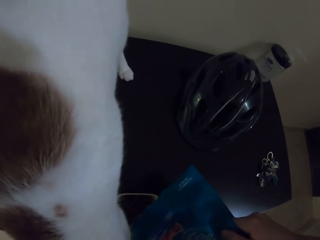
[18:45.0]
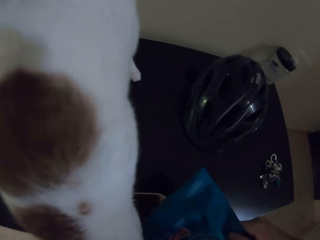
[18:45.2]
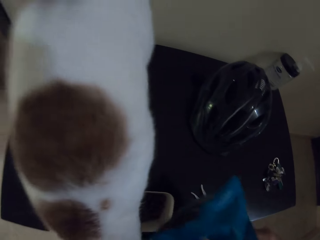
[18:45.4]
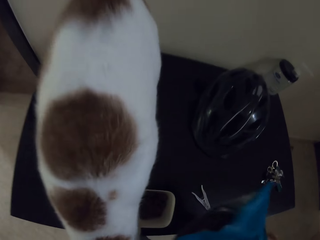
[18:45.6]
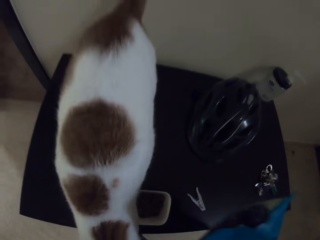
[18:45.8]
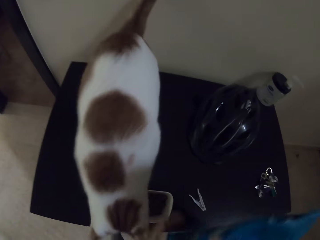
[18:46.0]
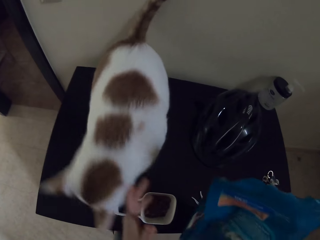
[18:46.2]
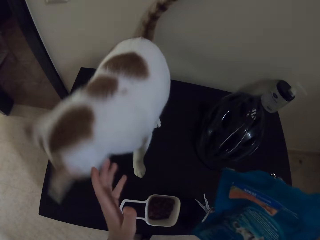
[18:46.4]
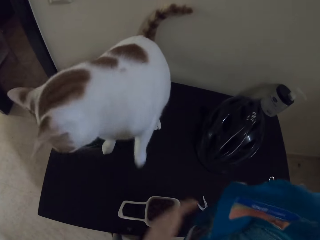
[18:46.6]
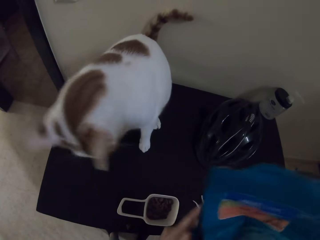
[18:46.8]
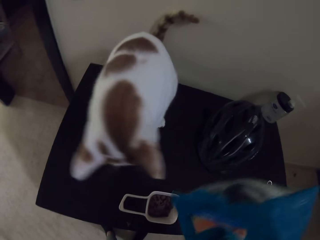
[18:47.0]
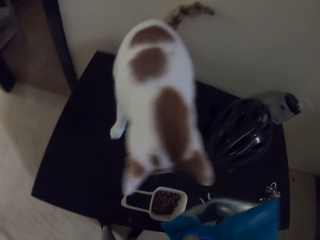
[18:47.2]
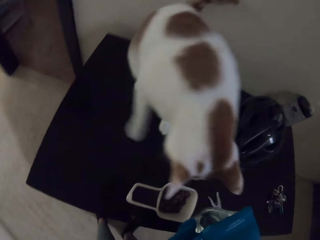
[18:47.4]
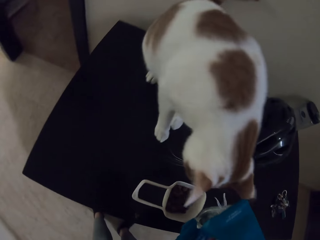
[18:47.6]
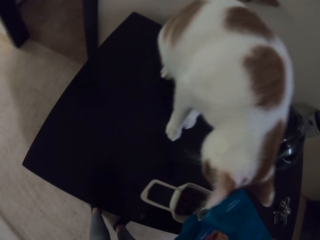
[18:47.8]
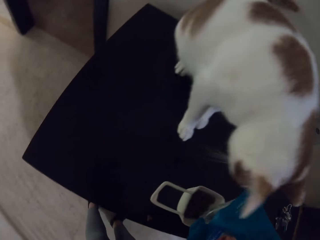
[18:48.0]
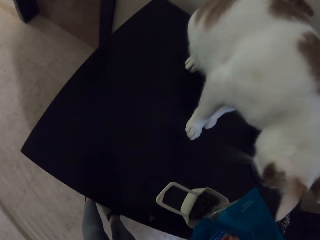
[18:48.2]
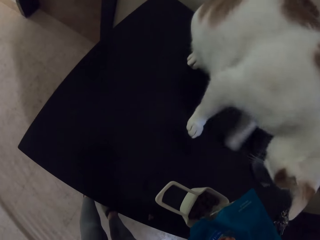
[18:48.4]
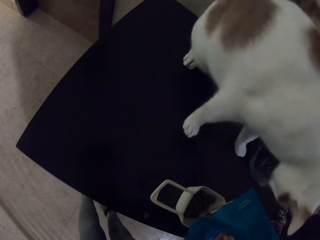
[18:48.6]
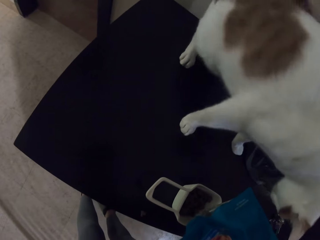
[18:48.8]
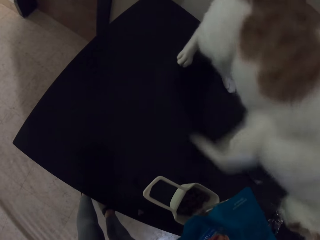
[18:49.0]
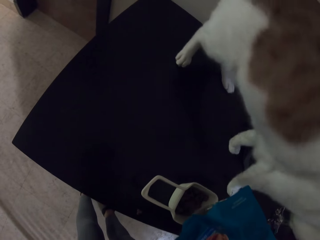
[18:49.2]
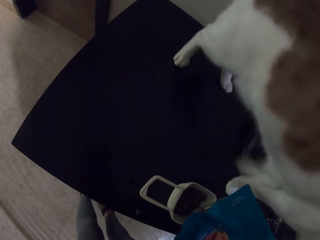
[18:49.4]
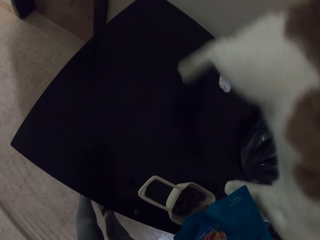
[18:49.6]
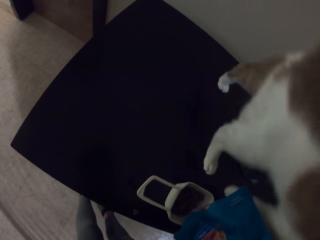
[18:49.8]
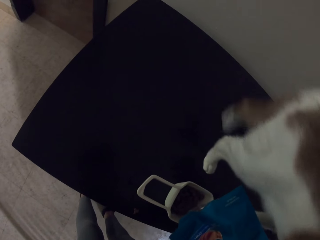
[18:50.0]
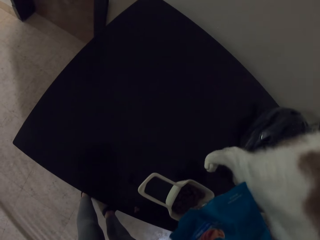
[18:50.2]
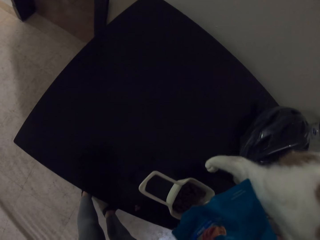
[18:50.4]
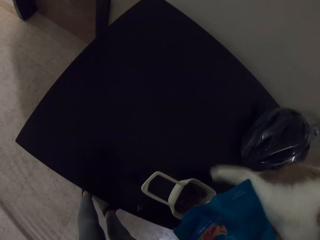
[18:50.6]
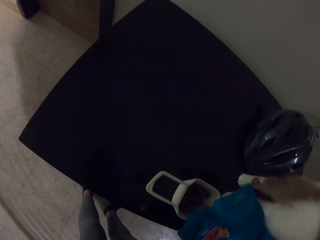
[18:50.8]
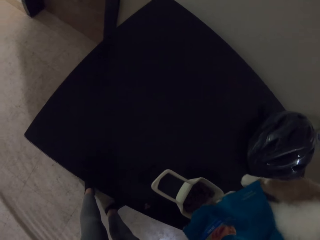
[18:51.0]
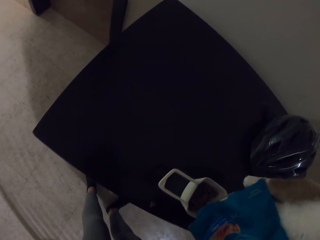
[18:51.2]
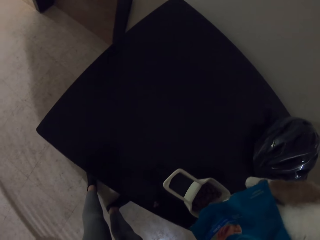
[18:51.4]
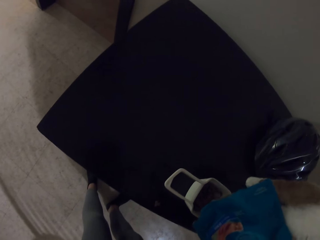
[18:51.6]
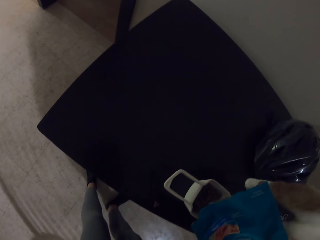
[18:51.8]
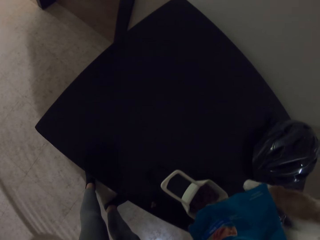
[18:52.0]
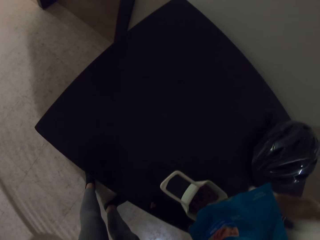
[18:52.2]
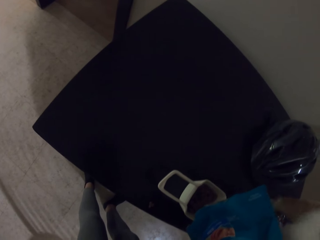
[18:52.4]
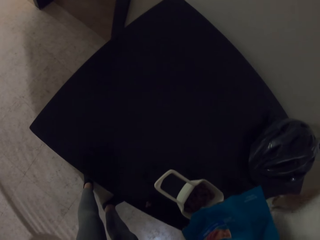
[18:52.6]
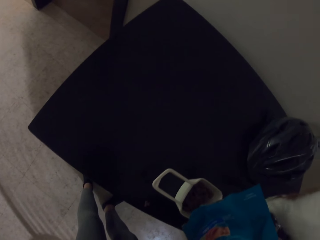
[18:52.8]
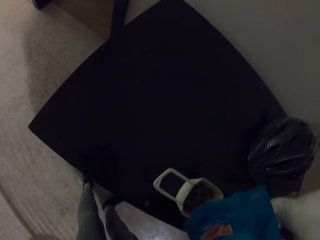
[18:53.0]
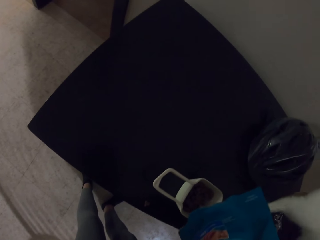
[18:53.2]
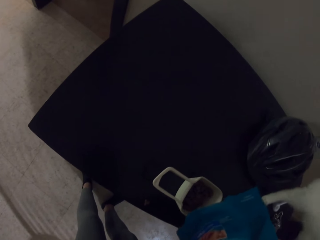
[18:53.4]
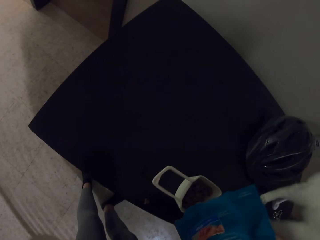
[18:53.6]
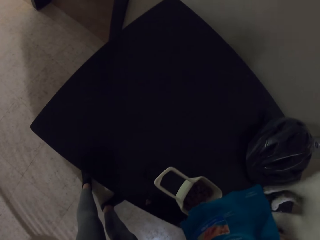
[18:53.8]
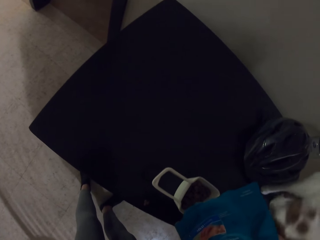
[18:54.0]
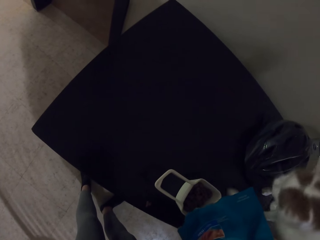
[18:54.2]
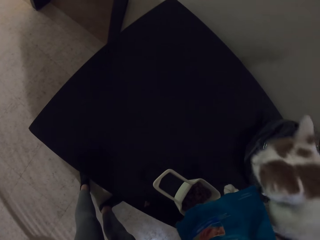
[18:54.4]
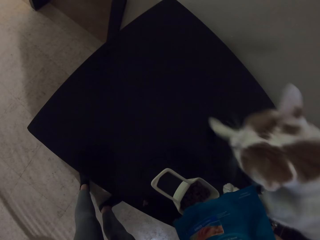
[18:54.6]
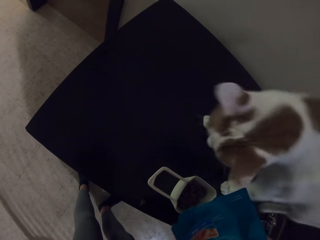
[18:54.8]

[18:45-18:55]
The camera wearer pours cat food in a bowl.

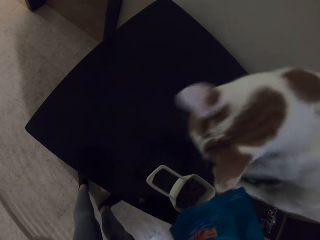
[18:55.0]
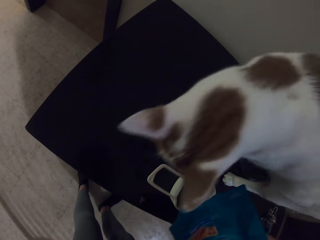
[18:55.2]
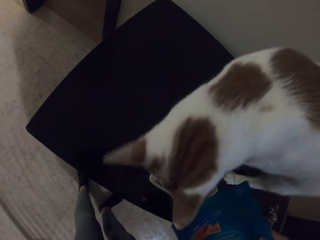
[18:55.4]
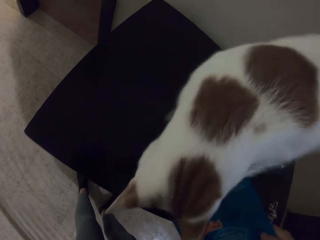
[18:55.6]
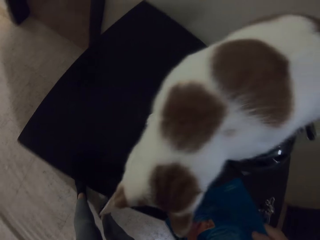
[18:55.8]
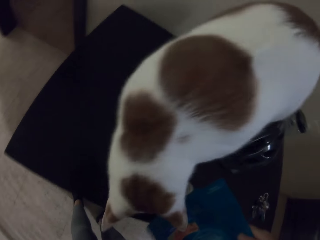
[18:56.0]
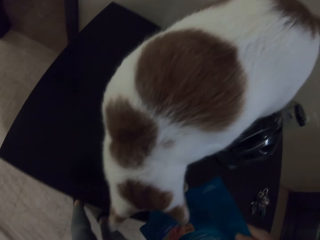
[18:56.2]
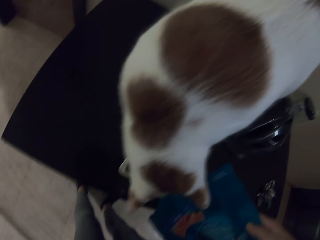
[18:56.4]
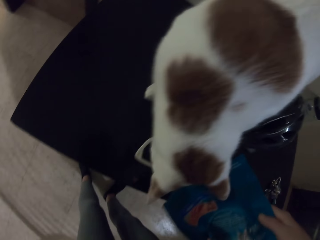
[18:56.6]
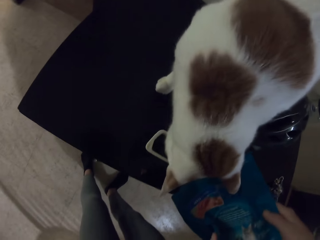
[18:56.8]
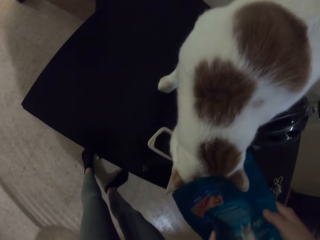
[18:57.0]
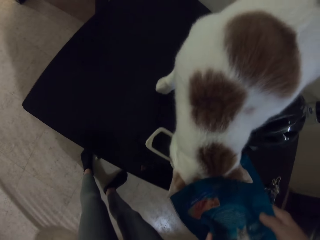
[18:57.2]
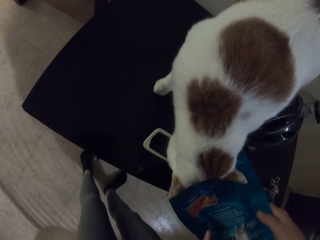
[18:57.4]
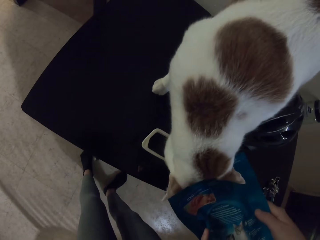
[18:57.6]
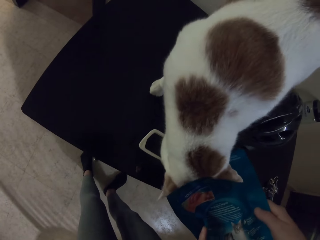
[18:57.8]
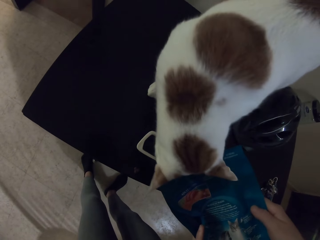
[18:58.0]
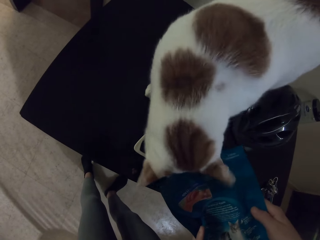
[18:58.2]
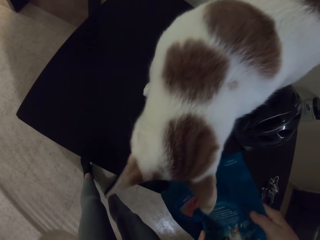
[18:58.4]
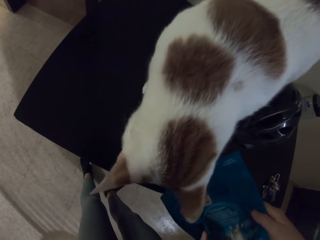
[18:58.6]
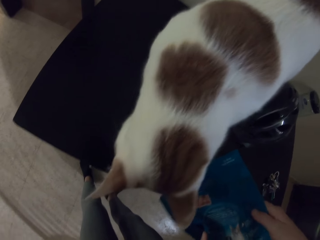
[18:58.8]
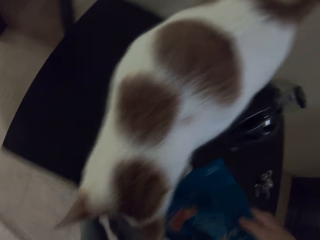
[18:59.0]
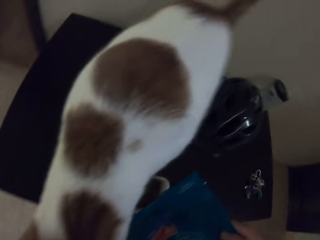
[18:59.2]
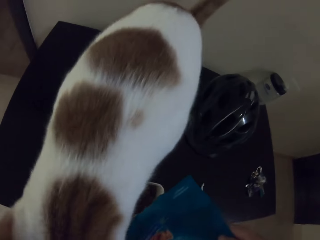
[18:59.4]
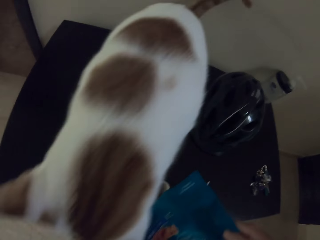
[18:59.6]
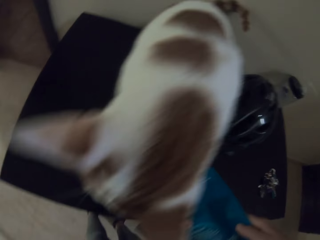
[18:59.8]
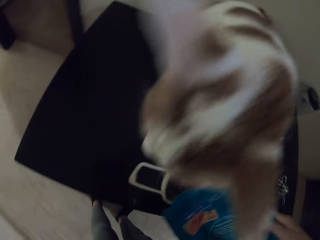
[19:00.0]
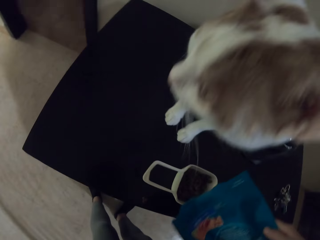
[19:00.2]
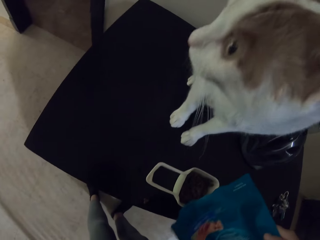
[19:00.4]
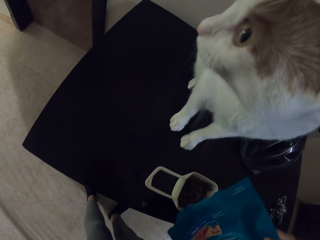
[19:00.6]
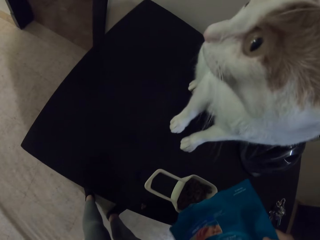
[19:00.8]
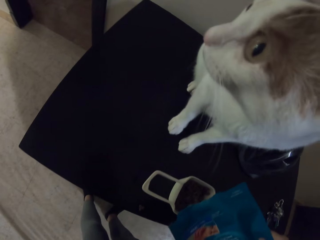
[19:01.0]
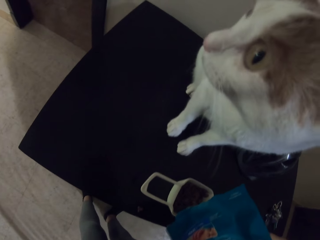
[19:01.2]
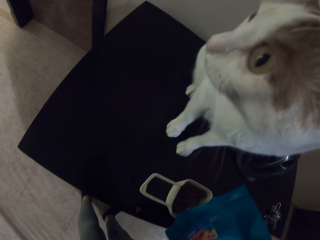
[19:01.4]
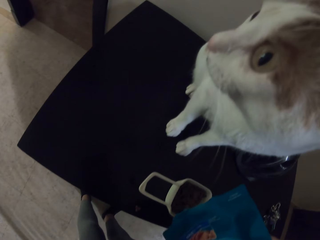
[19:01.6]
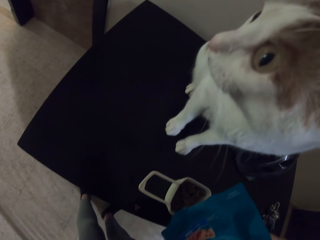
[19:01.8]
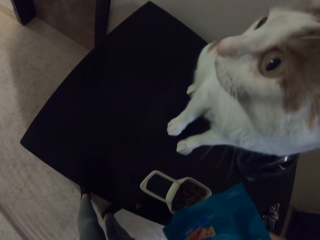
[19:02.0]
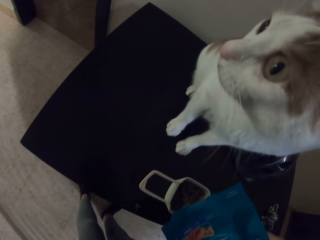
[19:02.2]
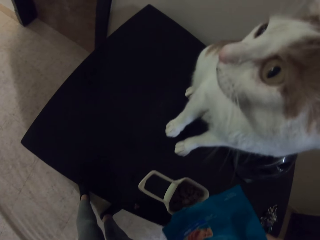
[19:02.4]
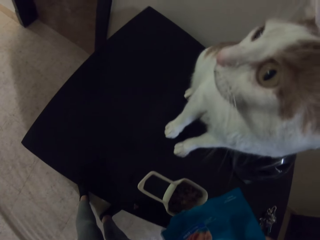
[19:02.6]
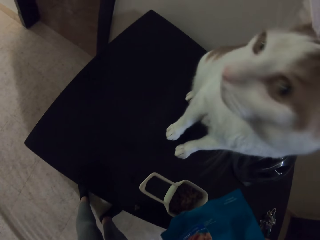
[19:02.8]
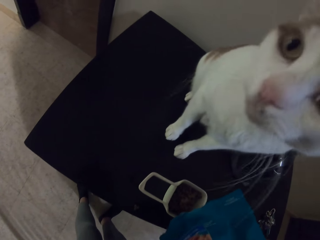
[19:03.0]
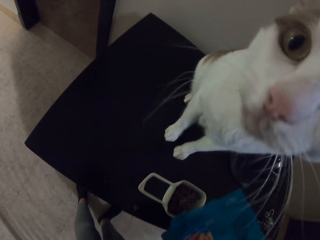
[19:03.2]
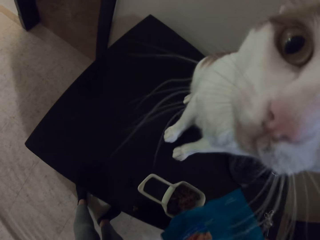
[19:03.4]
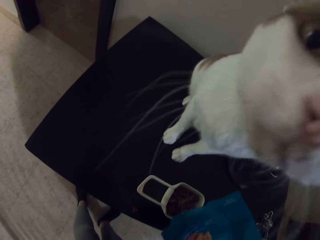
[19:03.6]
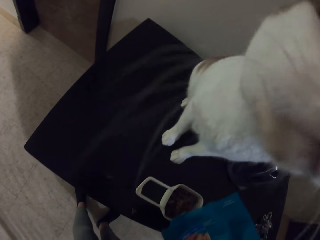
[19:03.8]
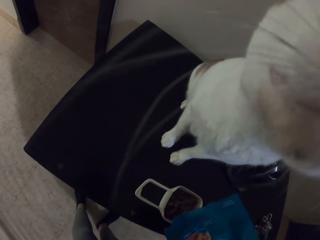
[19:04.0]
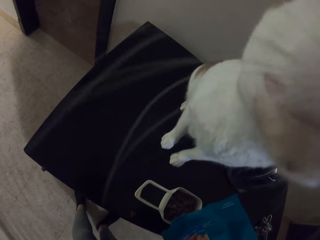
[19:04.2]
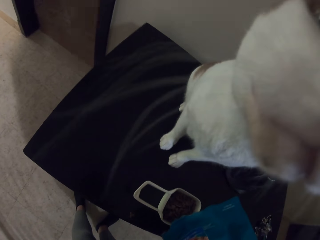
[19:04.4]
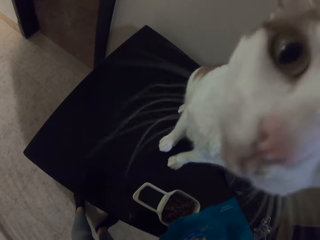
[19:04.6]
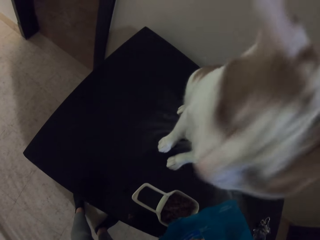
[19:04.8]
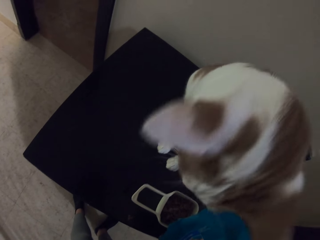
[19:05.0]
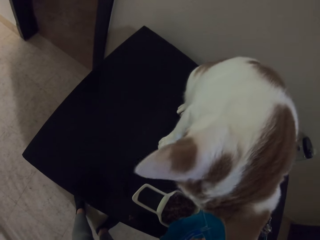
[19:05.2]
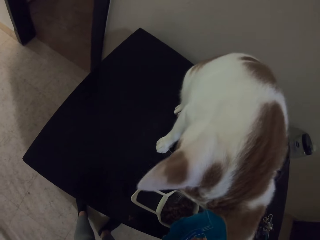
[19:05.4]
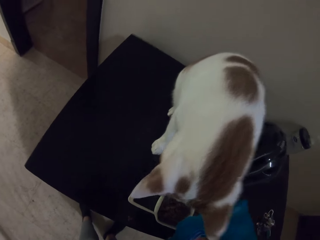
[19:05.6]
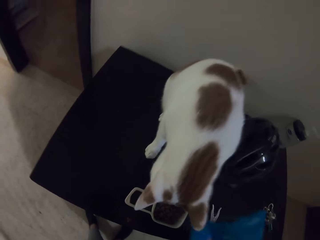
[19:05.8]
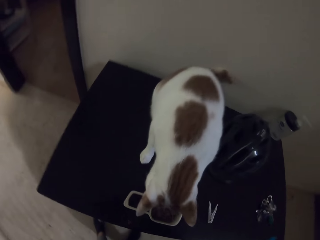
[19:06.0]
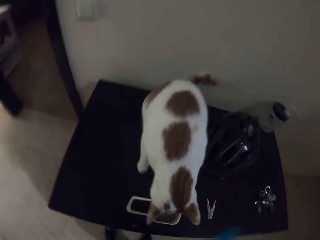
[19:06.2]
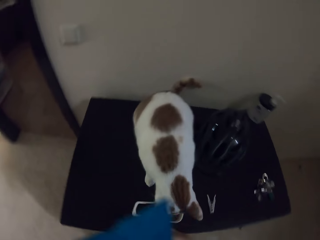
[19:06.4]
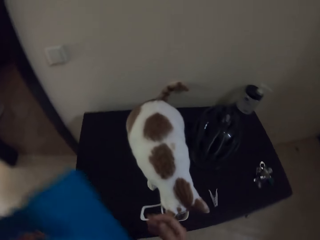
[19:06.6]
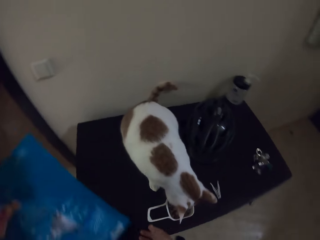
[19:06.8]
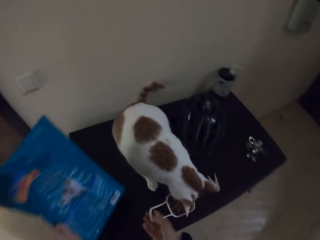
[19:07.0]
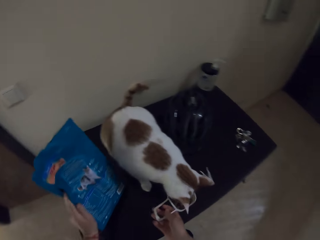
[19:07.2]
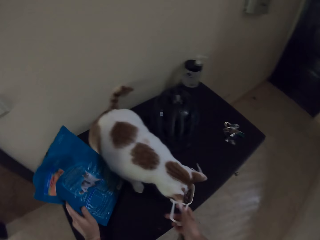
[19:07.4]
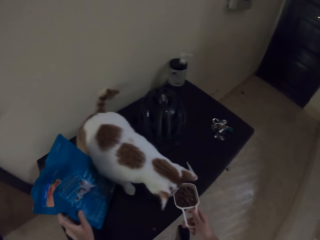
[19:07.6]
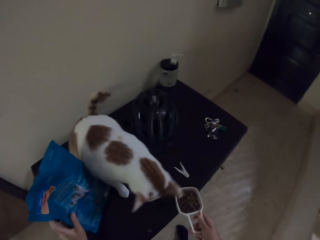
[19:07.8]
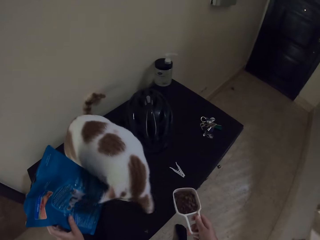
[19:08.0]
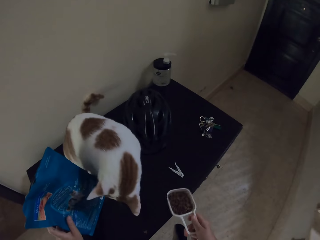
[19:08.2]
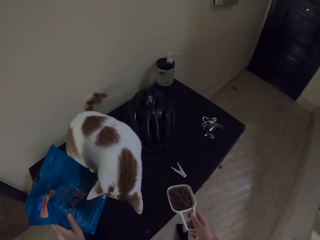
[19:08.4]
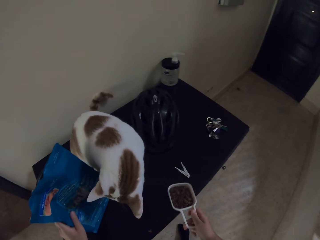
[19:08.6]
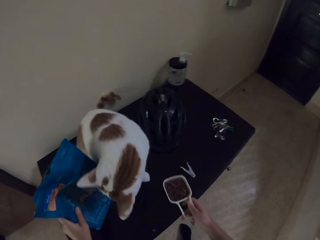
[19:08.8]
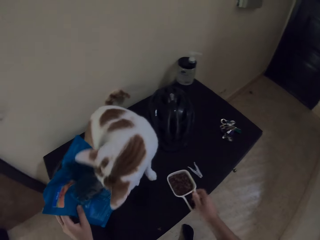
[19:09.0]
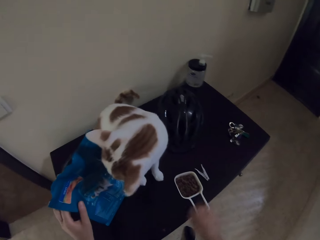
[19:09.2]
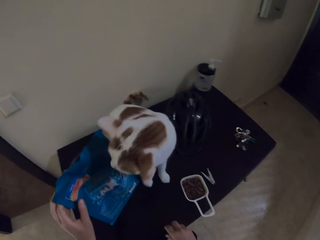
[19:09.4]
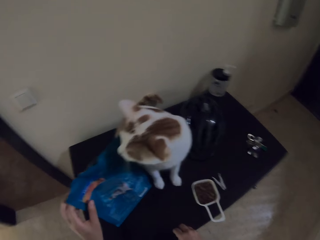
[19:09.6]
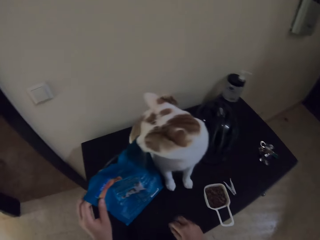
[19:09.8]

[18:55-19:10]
The camera wearer pours cat food in a bowl. They pour cat food in the bowl again. They put the pet food bag on the drawer or cabinet. They pick up the bowl or dish with cat food off the drawer. They hold the bowl of cat food.
